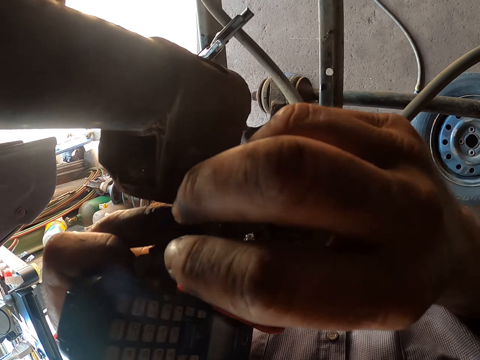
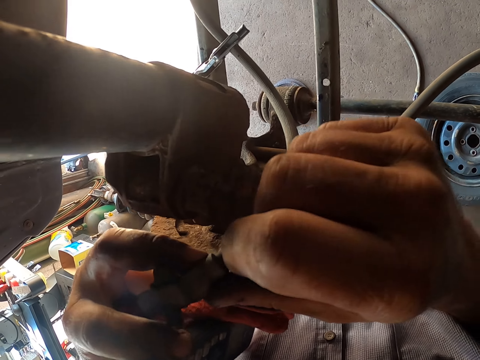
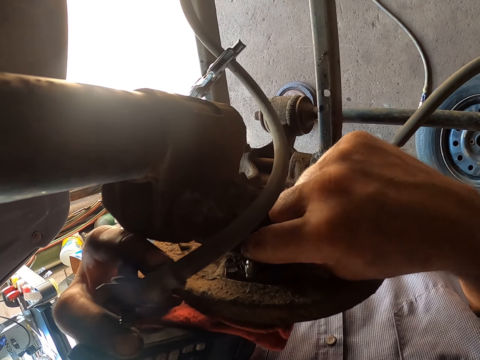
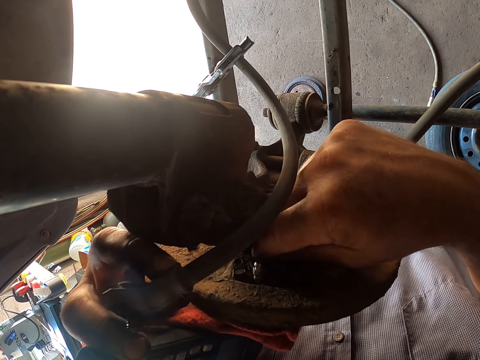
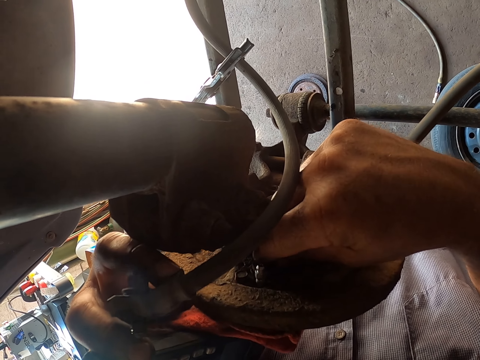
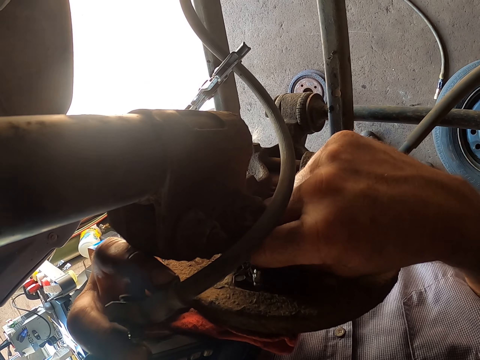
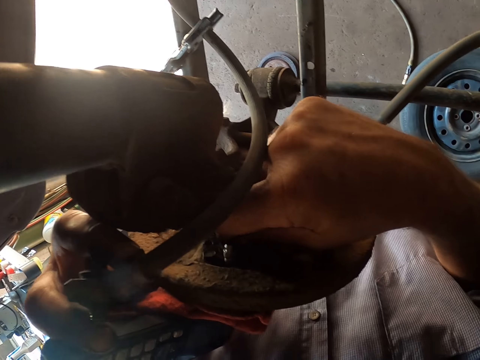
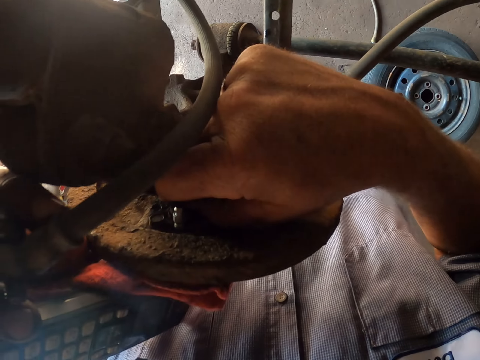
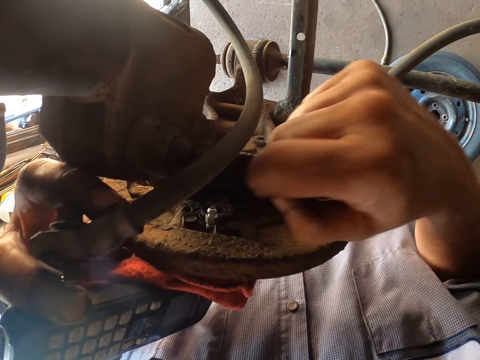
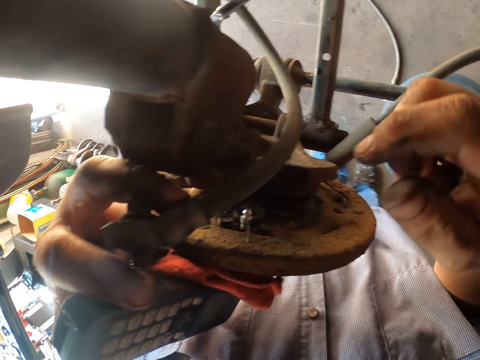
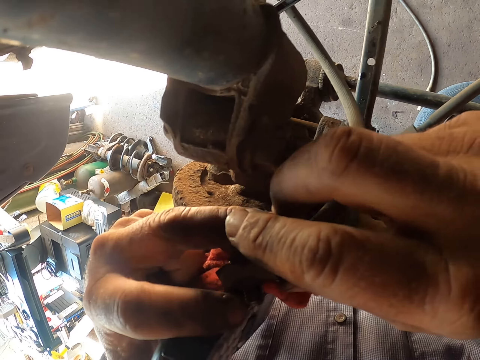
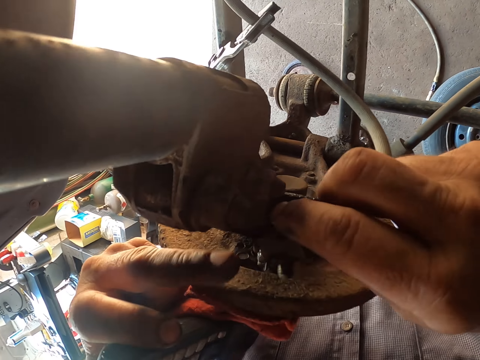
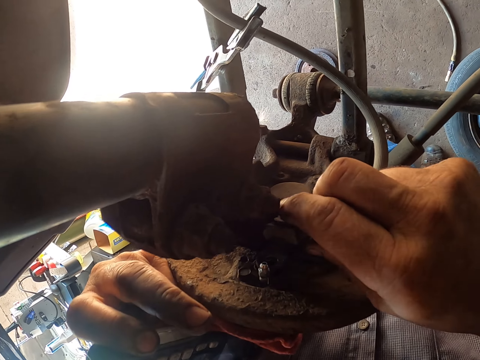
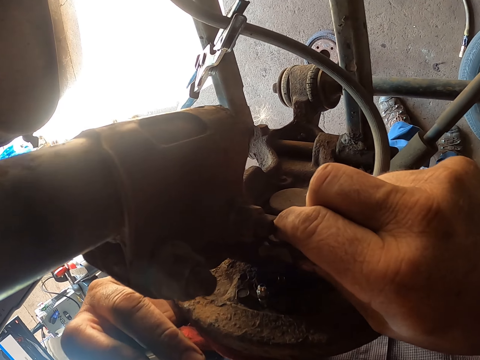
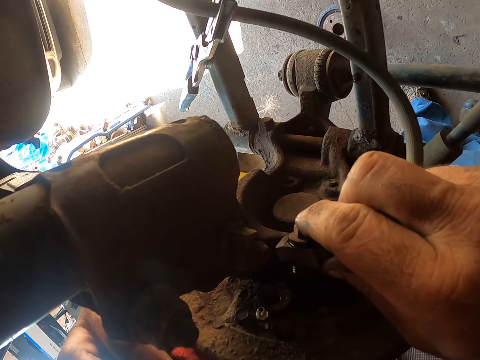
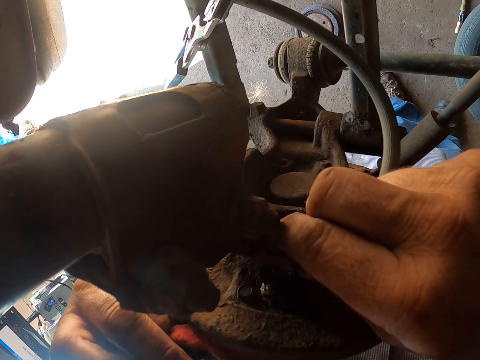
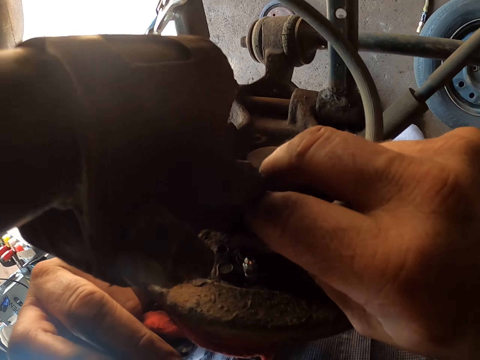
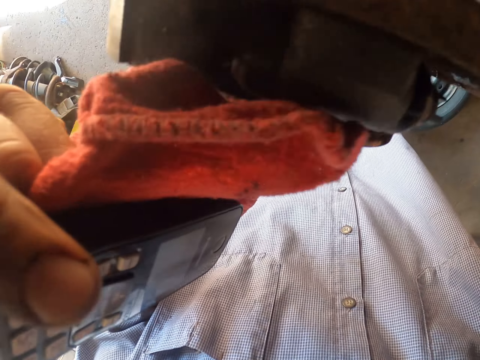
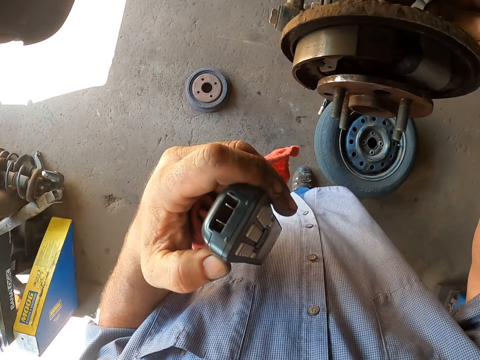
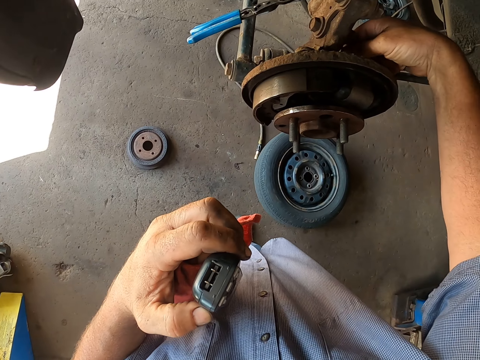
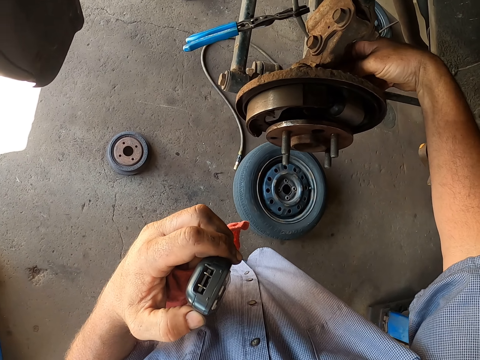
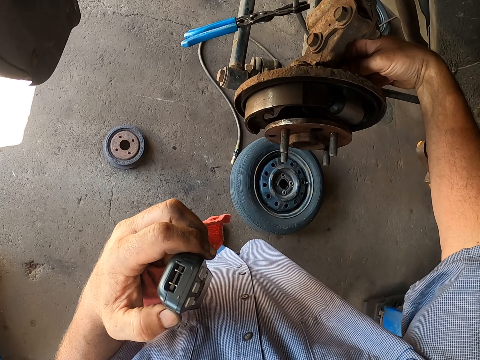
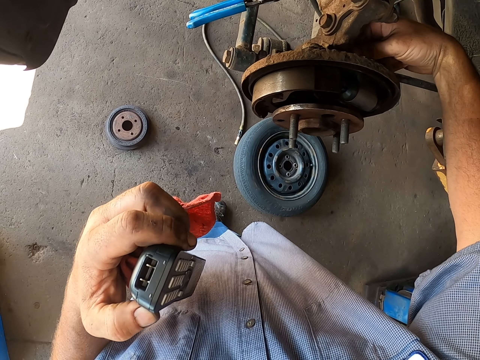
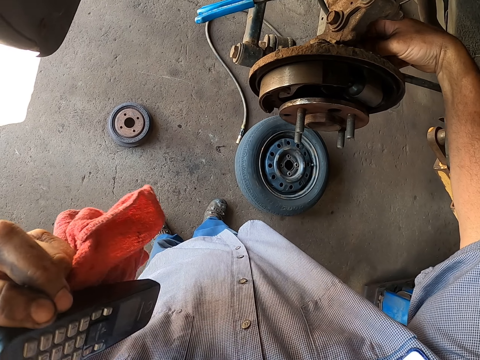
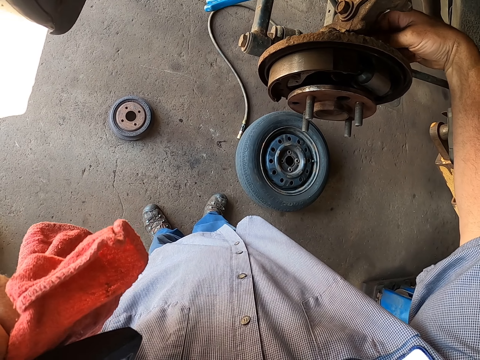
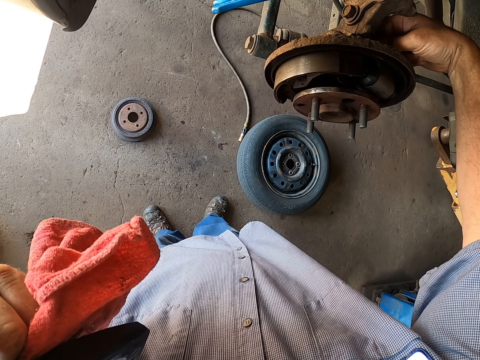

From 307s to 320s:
The camera wearer tightens bolts of something.

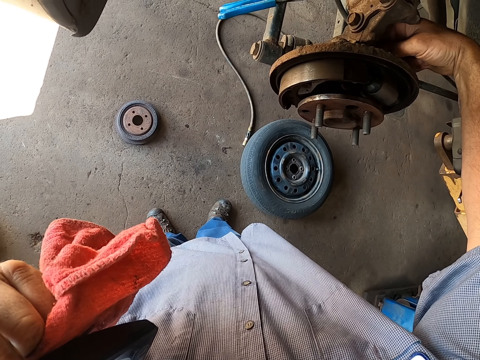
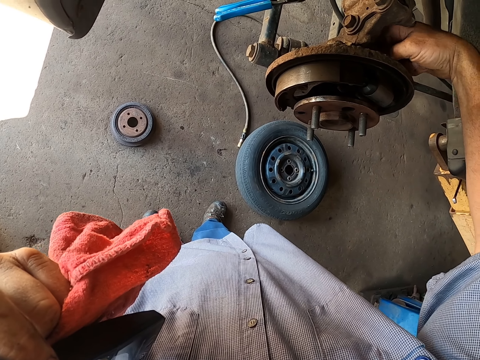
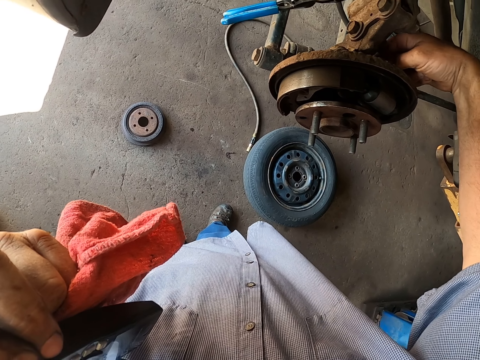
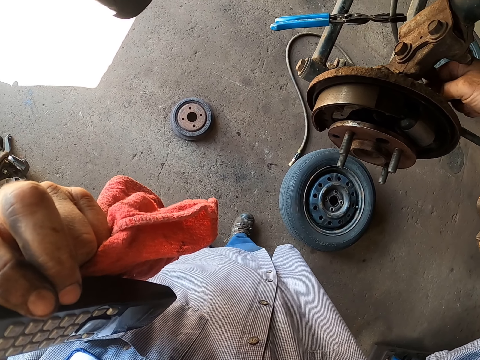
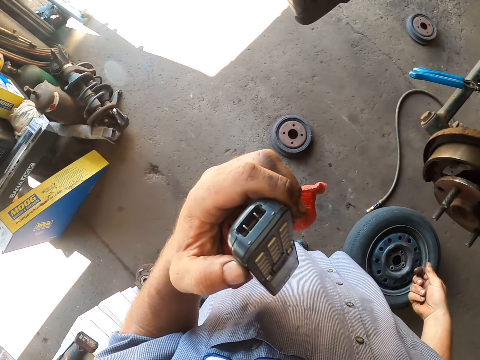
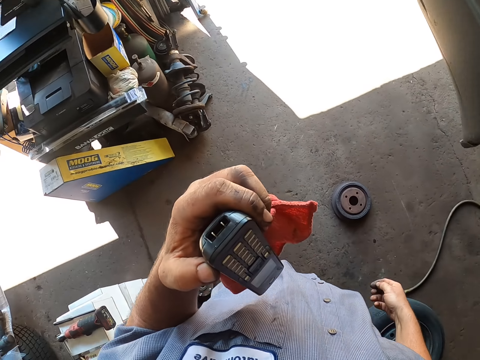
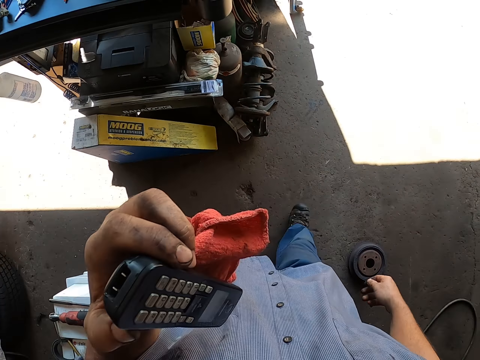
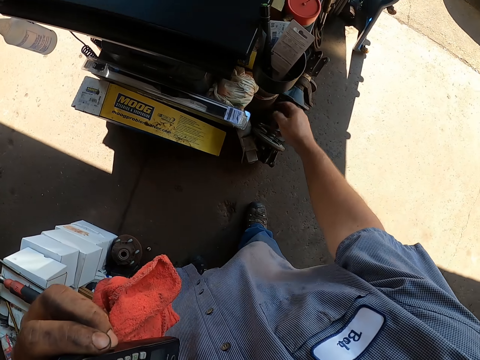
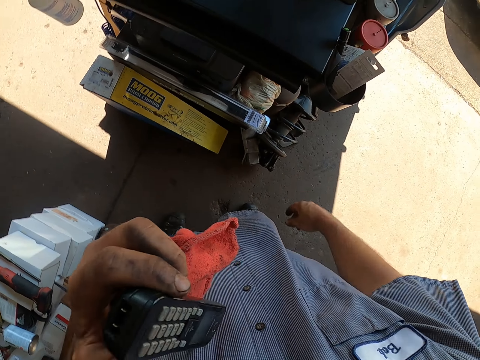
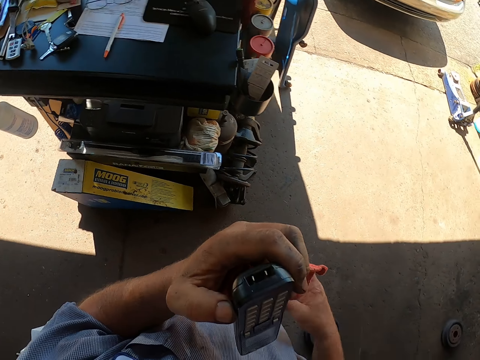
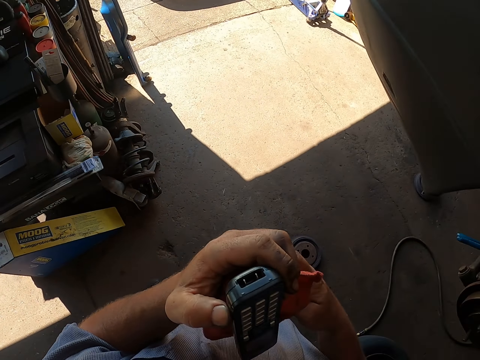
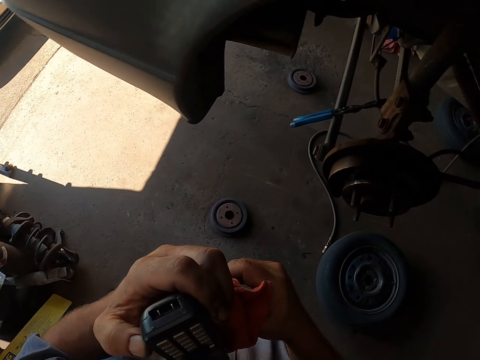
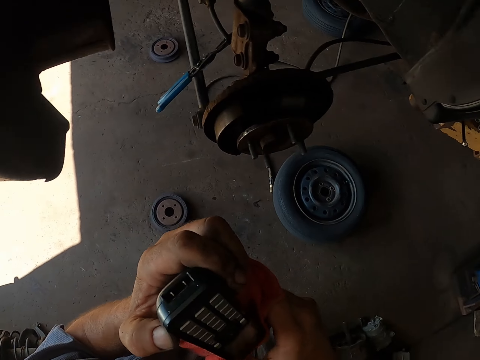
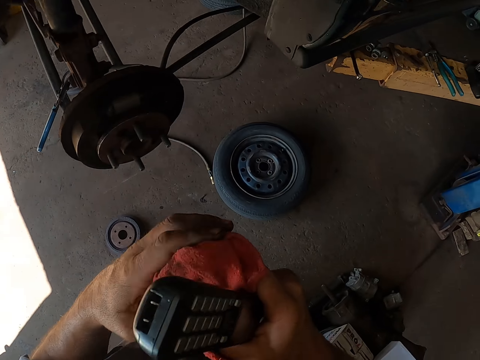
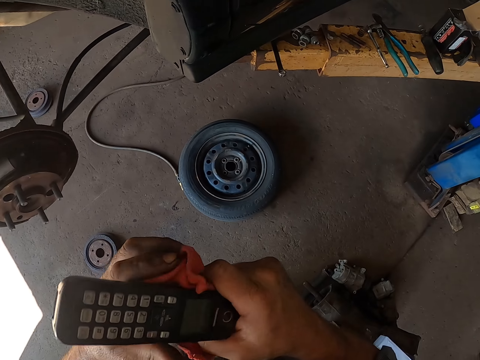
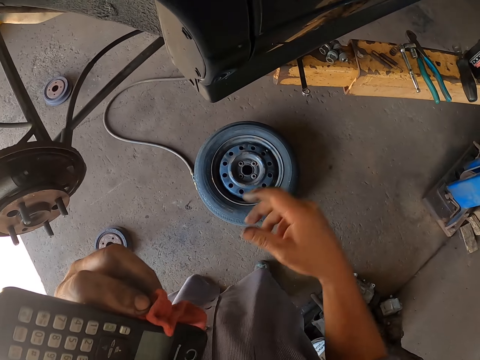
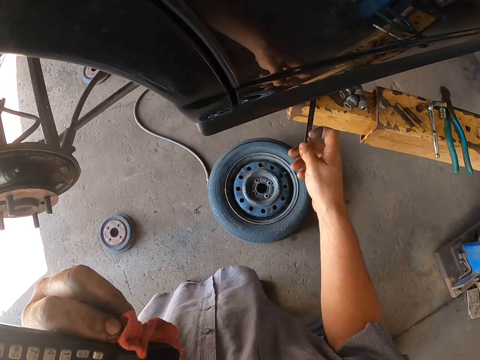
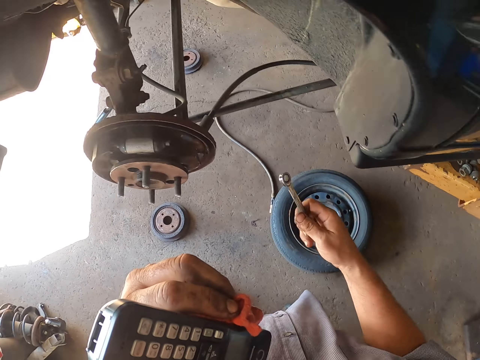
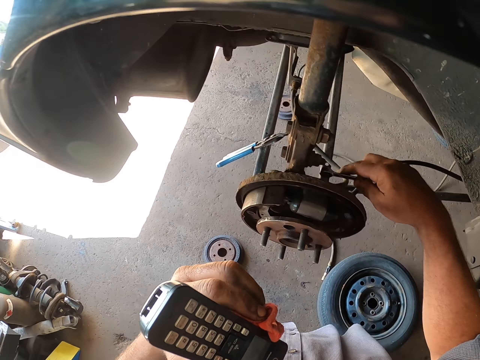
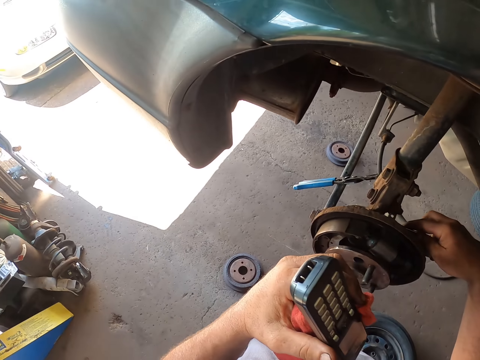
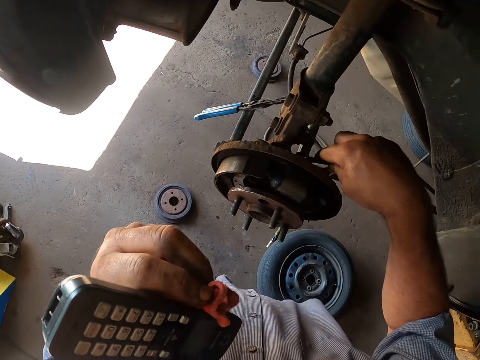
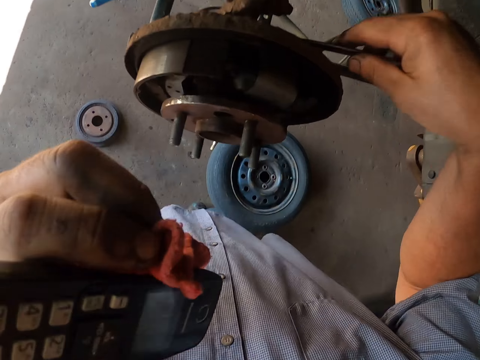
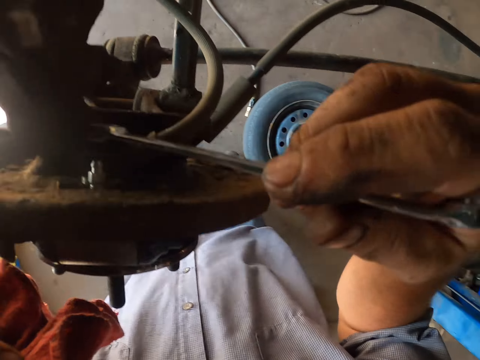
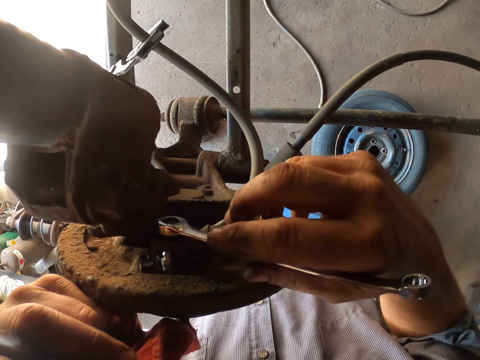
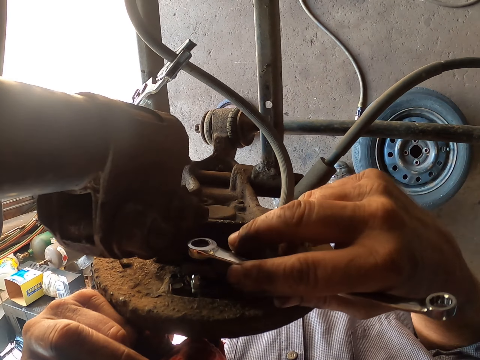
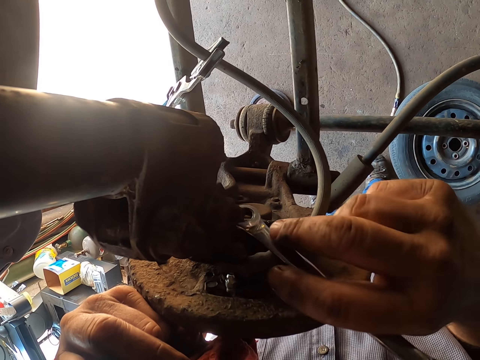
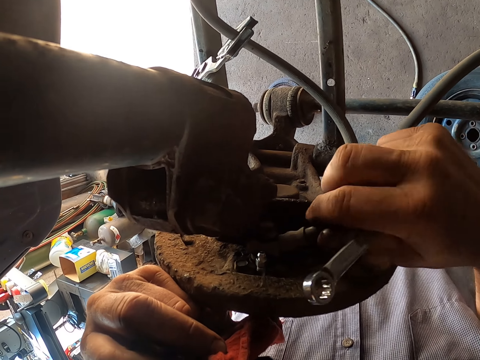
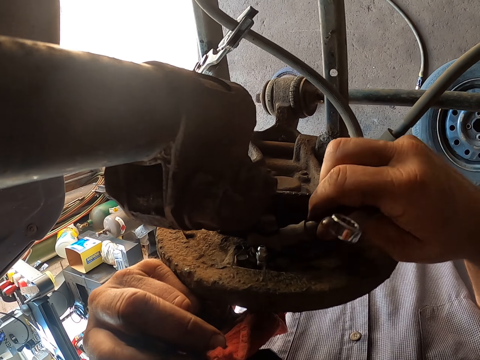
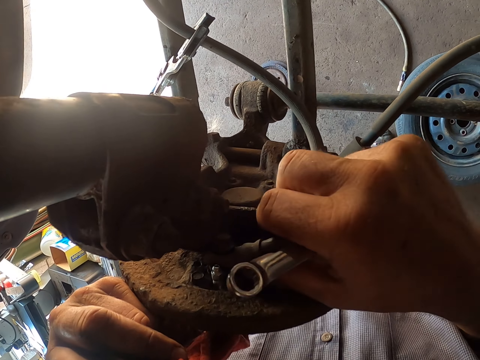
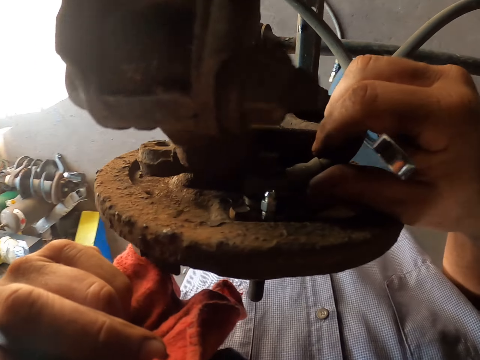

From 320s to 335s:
The camera wearer walks around the garage. They throw the bolt away. They walk around the garage. They hold a hand towel. They pick up a spanner. They tighten the wheel hub.
